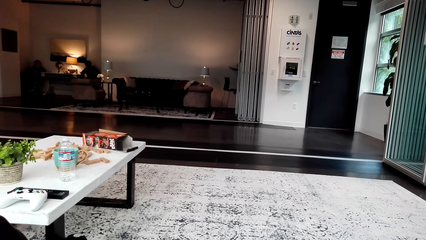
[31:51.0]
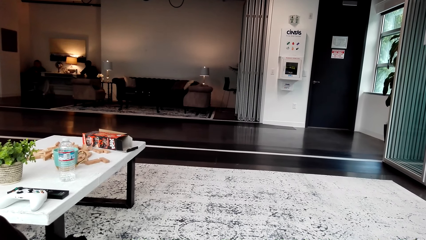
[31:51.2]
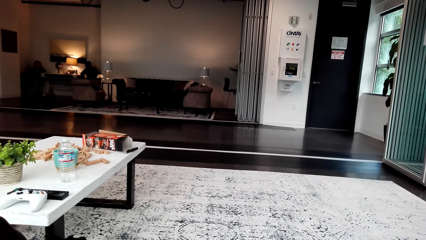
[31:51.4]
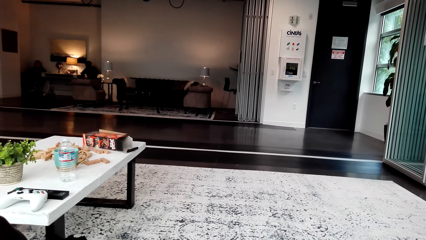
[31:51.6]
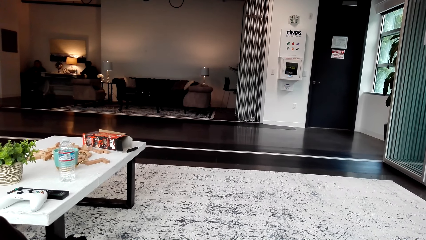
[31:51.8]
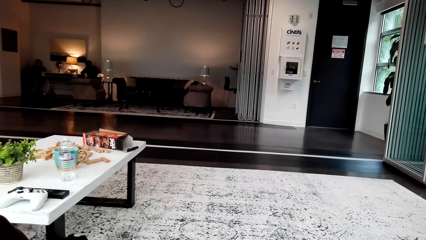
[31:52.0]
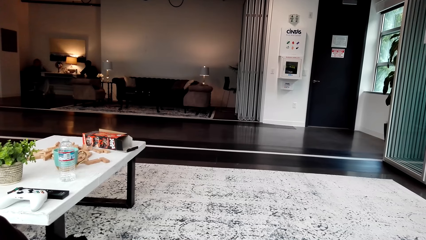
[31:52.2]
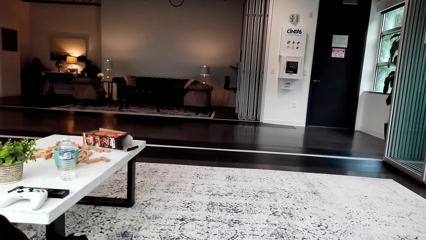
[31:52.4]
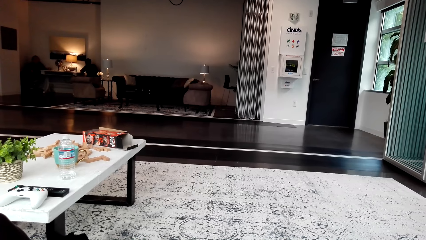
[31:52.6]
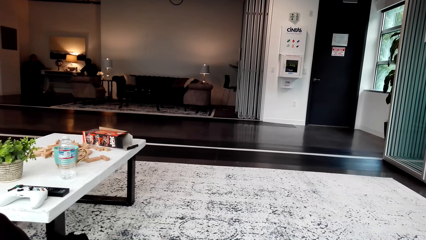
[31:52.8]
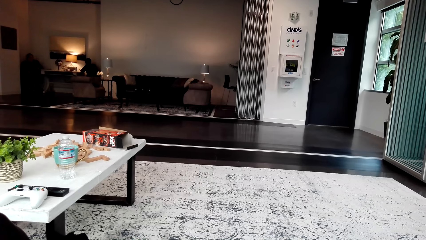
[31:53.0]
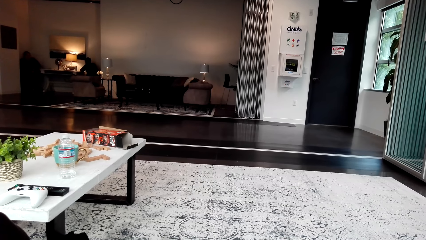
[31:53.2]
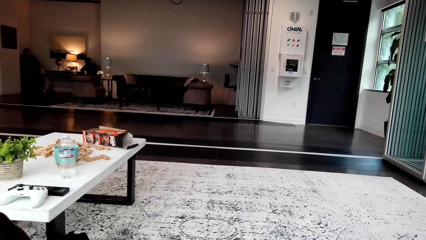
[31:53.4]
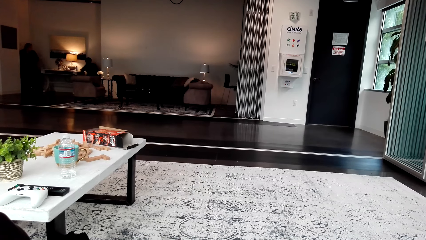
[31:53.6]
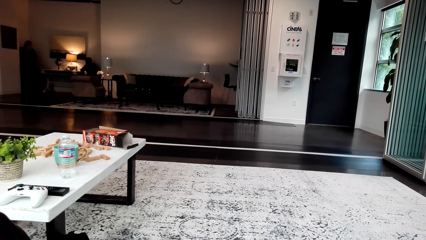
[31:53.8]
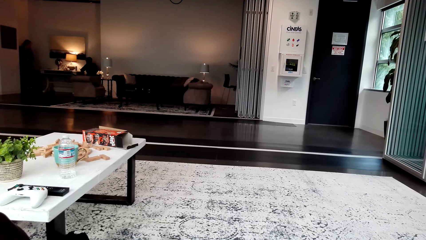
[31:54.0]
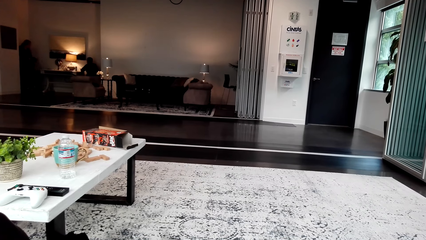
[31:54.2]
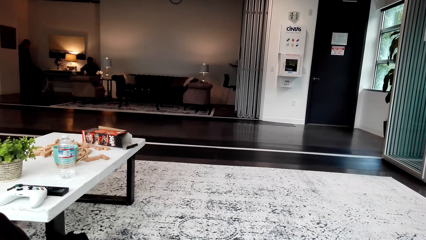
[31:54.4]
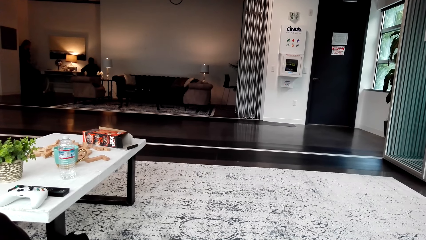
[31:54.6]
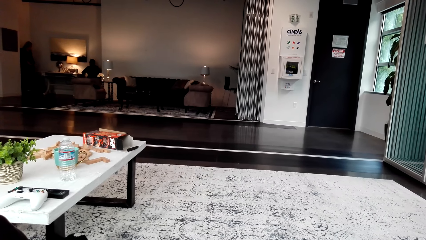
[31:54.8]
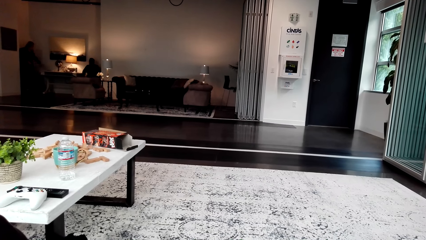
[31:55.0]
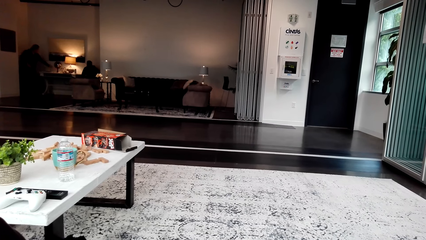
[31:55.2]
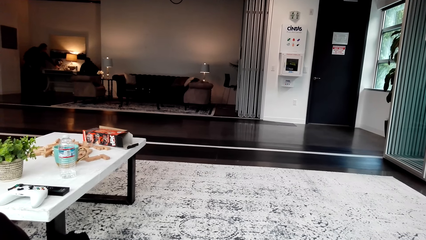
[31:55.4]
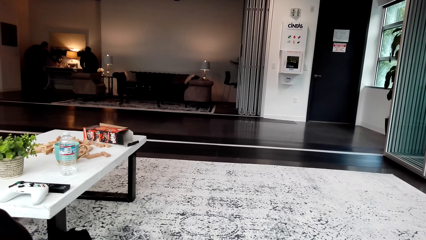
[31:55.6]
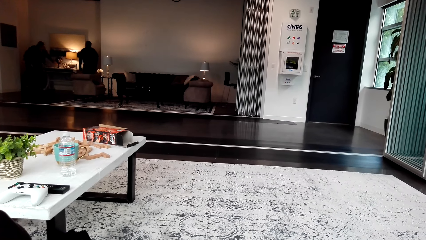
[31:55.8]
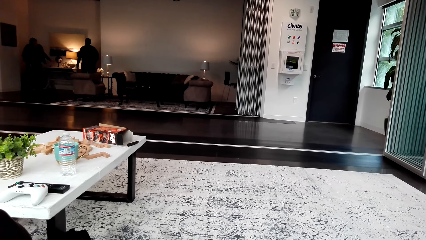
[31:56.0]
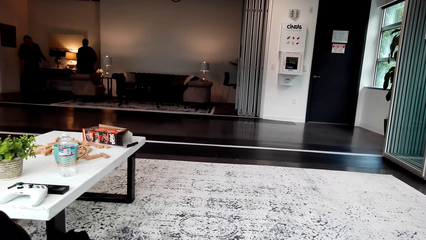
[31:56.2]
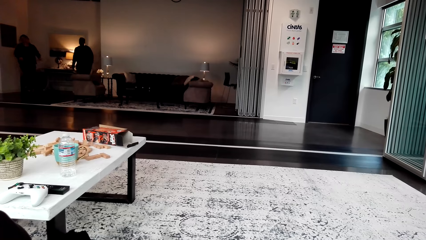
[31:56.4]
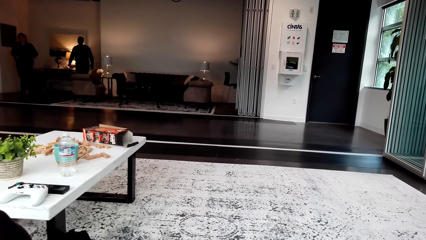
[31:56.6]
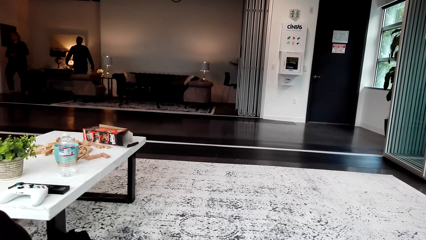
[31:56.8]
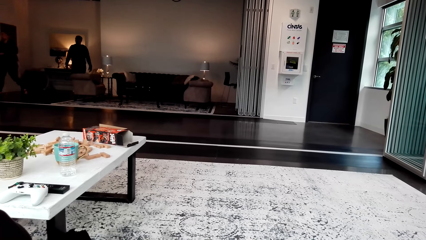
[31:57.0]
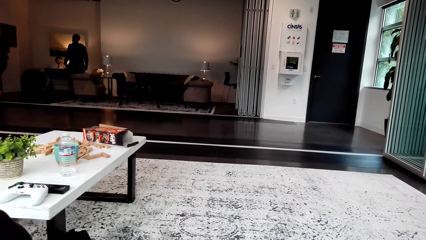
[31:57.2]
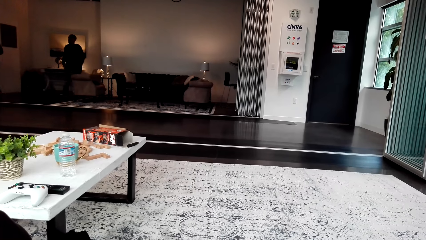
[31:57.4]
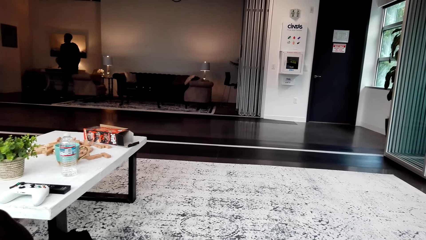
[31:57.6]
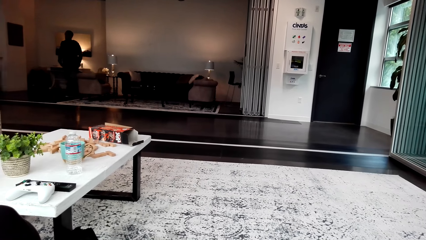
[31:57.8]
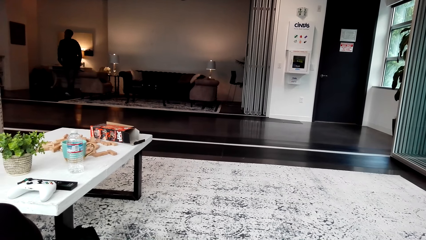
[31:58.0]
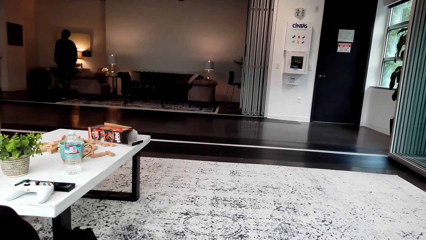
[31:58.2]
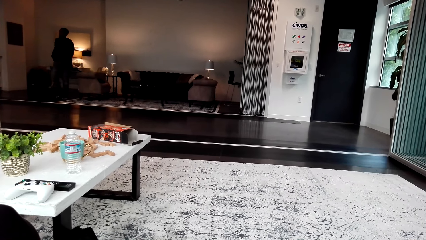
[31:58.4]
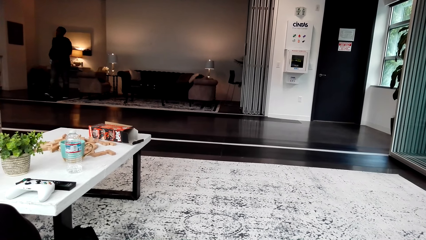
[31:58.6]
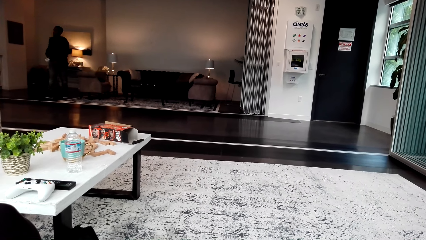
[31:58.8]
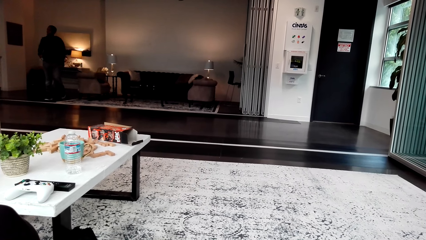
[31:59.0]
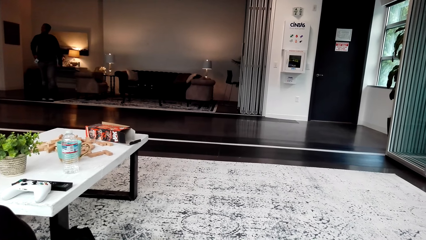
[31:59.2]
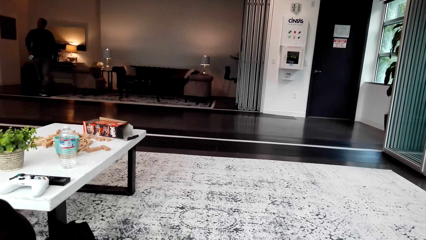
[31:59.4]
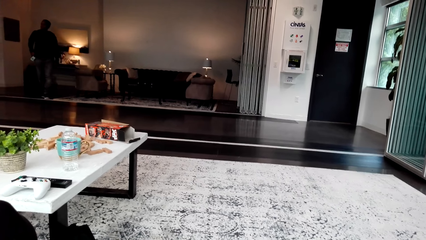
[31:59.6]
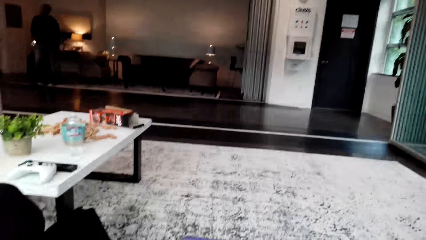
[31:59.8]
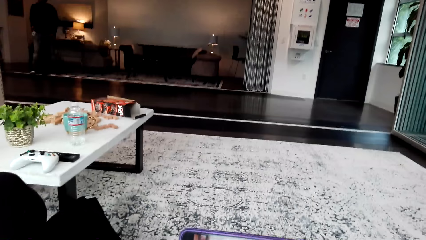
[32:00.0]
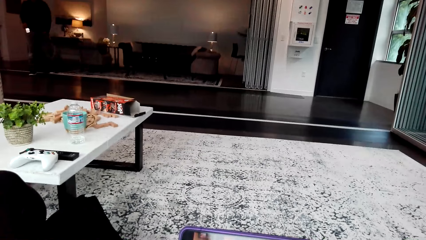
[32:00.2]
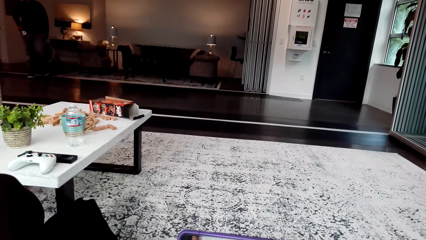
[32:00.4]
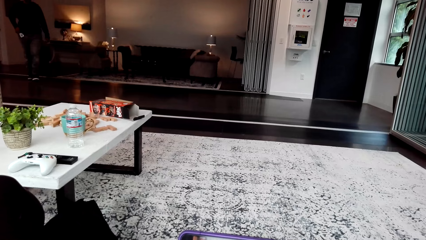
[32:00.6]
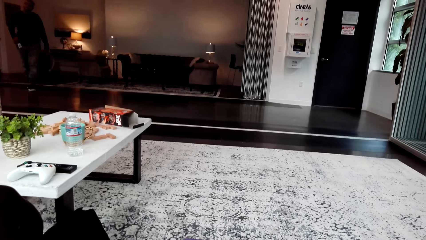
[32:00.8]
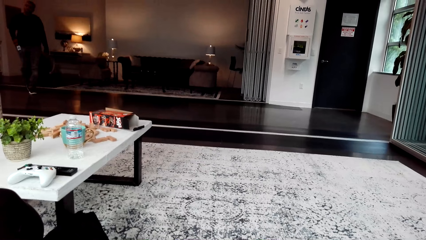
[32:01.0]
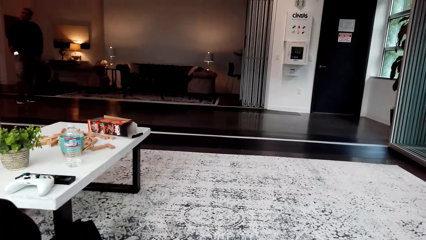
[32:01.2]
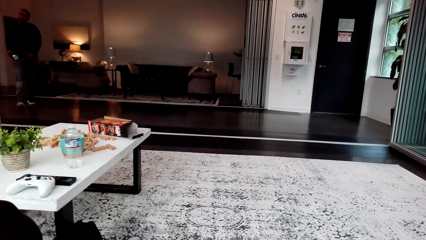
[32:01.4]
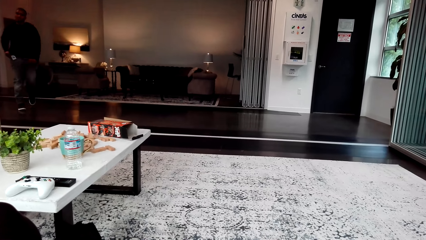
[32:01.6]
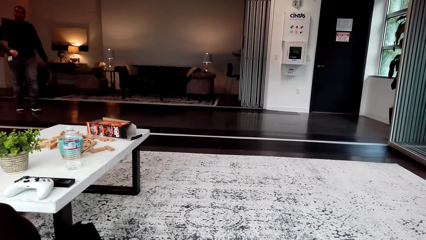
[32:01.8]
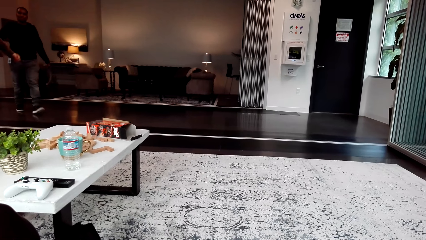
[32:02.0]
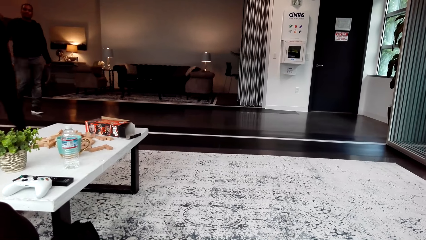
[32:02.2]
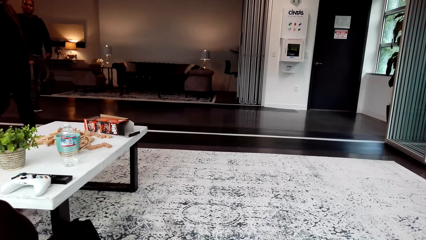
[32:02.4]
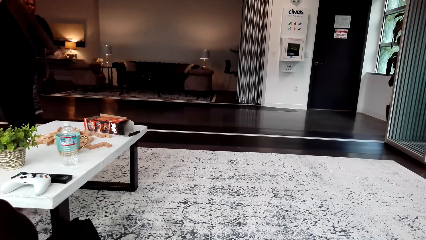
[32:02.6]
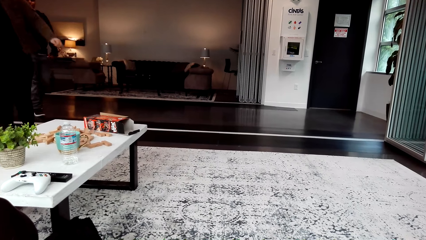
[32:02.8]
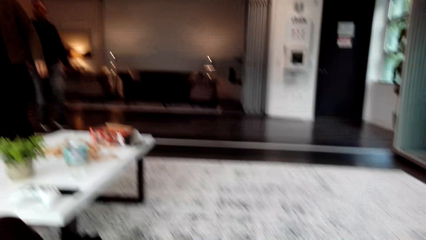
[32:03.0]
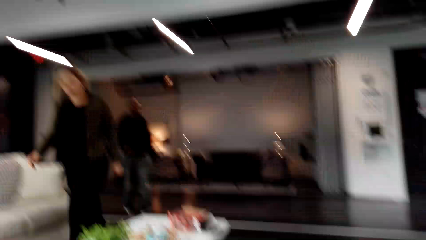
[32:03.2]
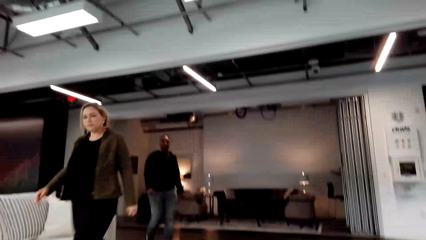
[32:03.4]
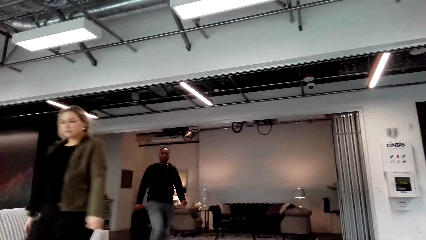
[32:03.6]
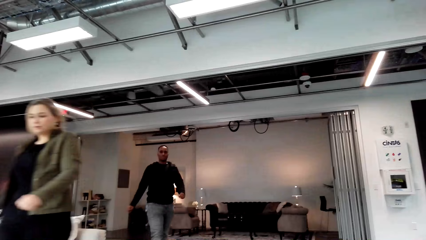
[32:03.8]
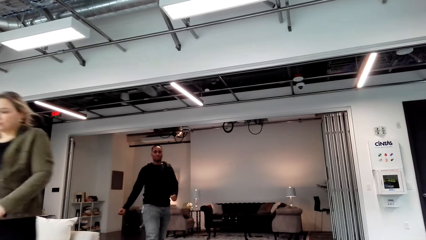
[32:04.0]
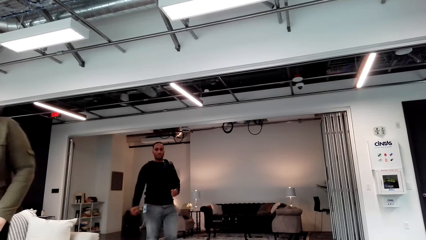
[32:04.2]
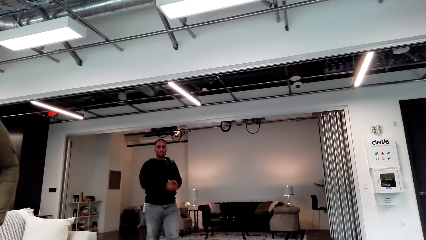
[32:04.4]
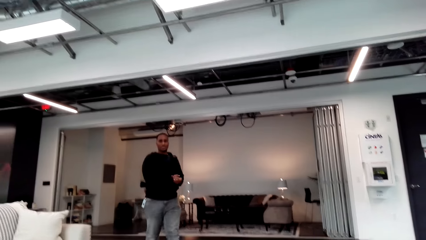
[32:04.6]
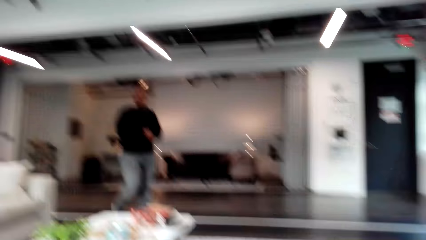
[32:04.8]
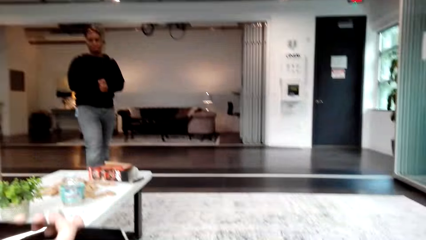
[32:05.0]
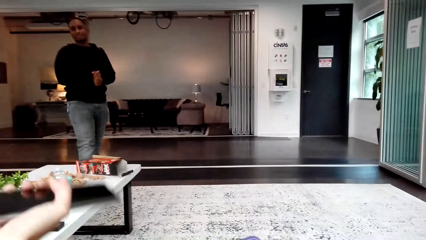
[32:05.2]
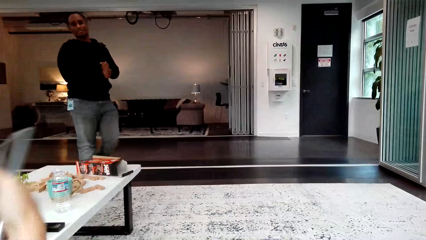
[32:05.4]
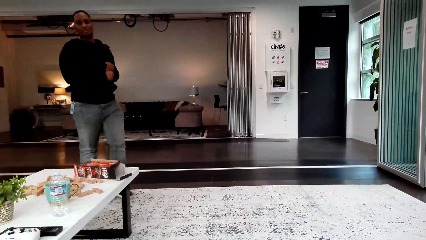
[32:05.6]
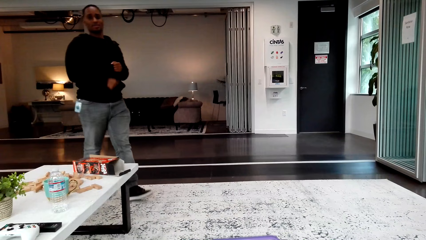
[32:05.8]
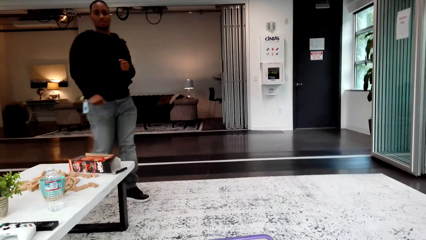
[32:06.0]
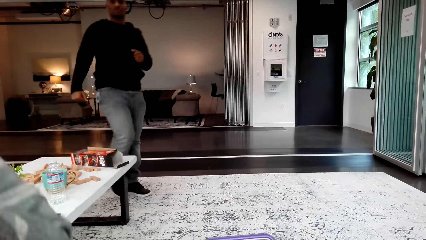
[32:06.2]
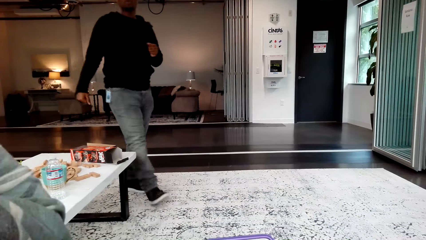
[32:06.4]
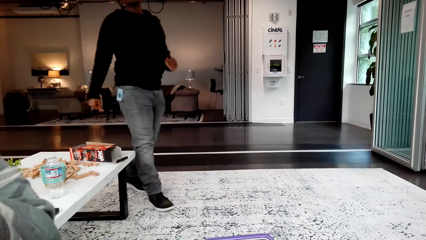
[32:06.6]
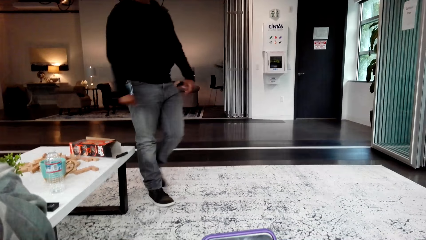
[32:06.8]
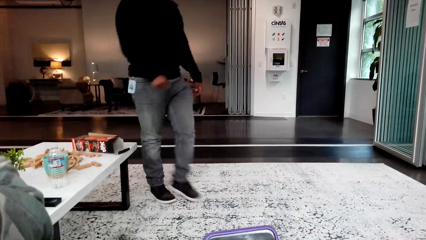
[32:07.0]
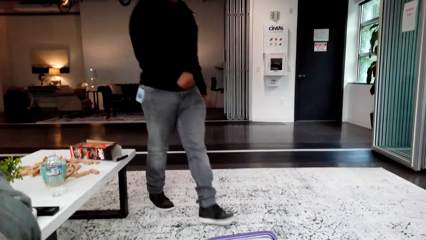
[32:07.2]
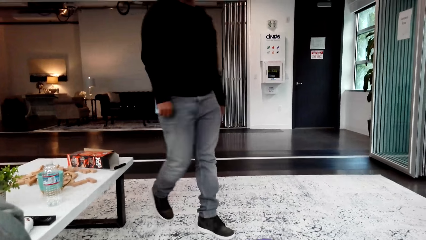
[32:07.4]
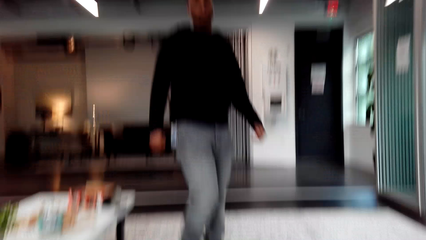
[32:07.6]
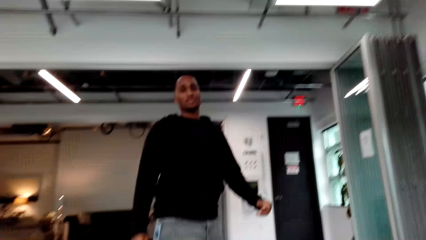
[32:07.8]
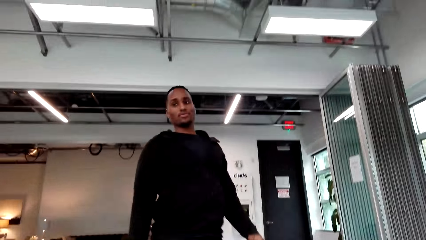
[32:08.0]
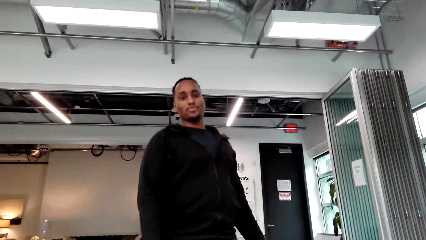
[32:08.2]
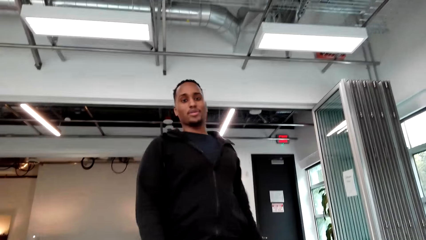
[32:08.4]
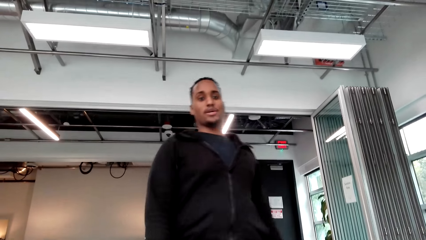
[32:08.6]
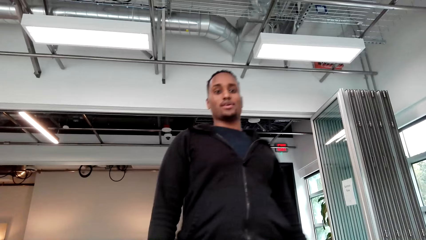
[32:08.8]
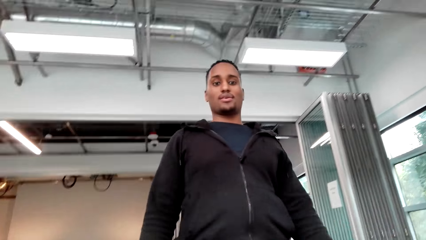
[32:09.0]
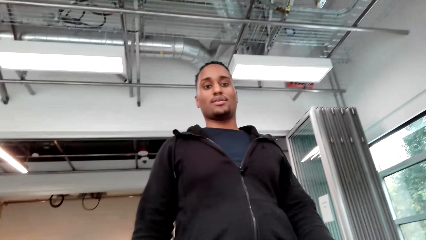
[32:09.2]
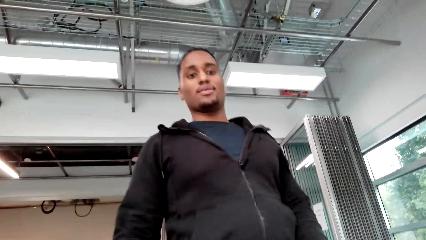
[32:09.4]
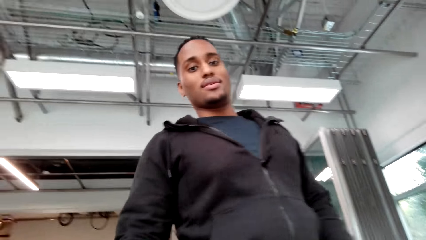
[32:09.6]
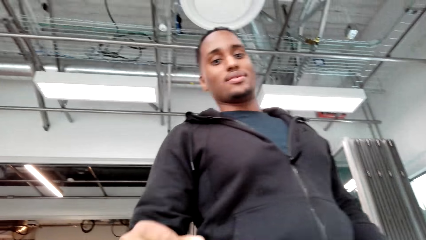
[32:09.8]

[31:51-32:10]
The camera wearer talks. A woman walks in the house. A man stands. The woman stands. The man walks in the house. Another woman walks around. The man walks around. The camera wearer sits on the couch.
